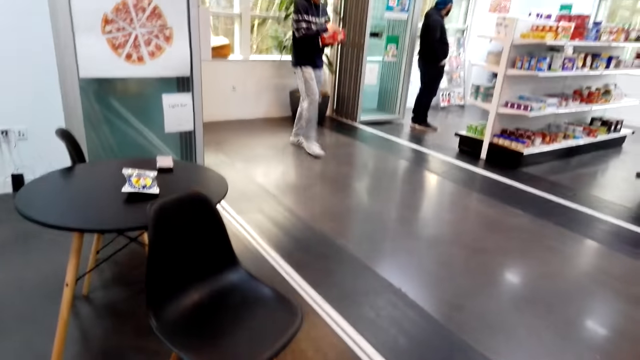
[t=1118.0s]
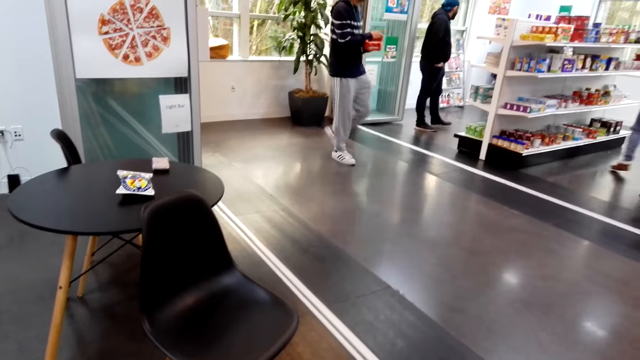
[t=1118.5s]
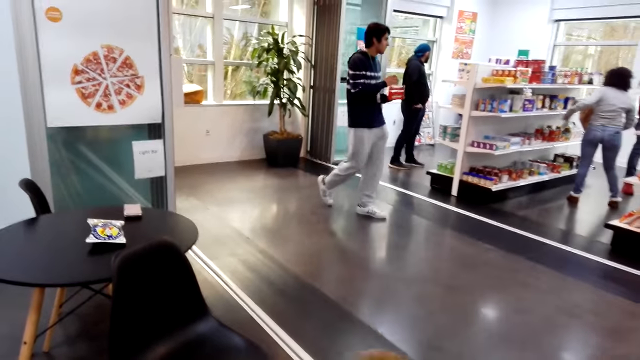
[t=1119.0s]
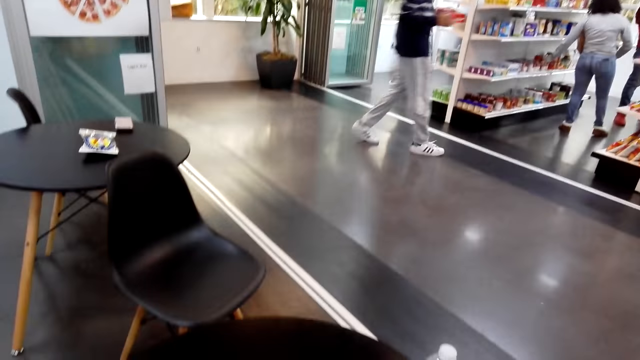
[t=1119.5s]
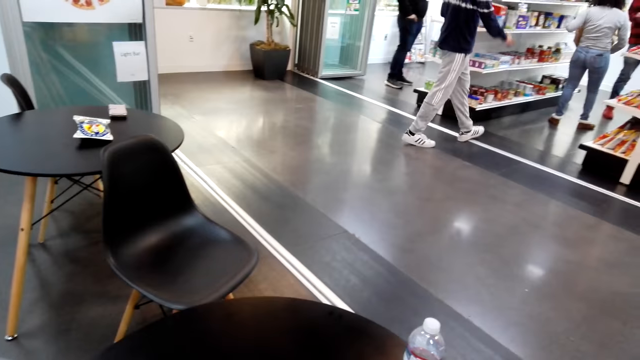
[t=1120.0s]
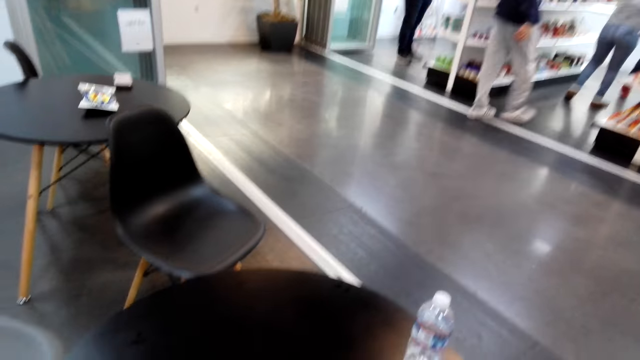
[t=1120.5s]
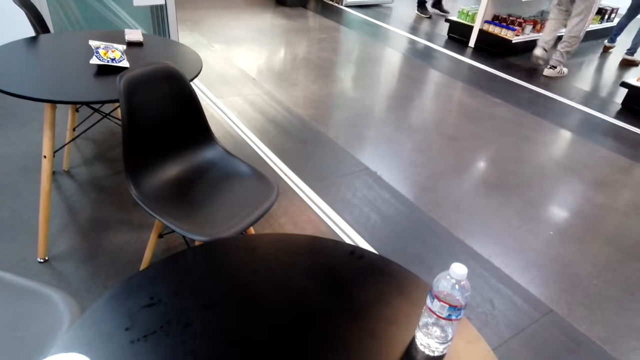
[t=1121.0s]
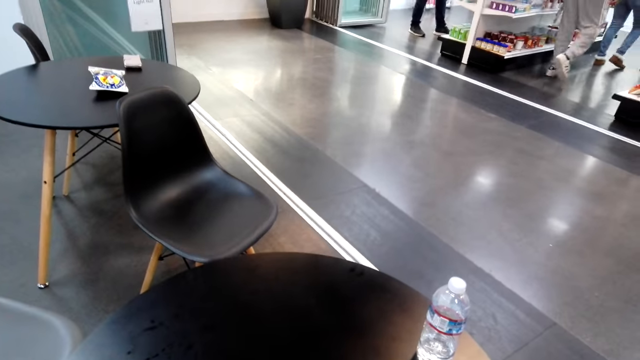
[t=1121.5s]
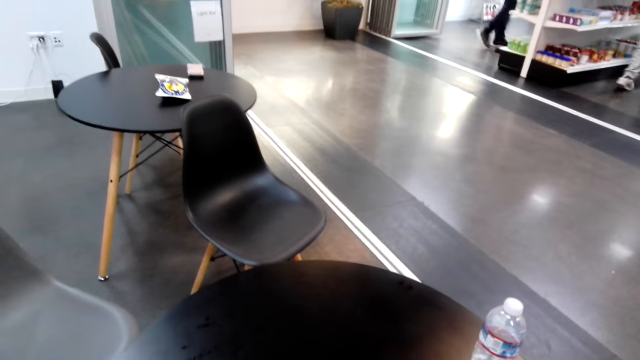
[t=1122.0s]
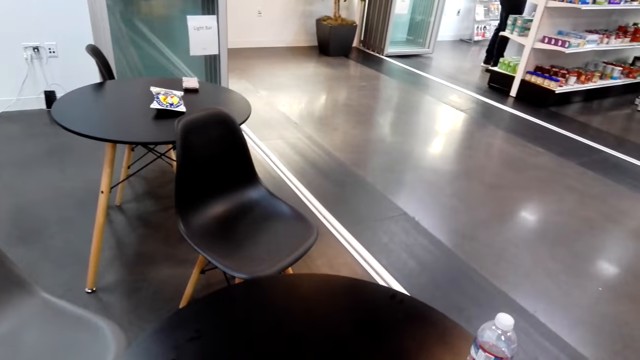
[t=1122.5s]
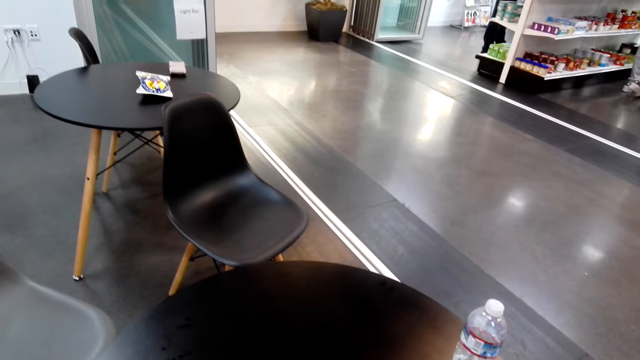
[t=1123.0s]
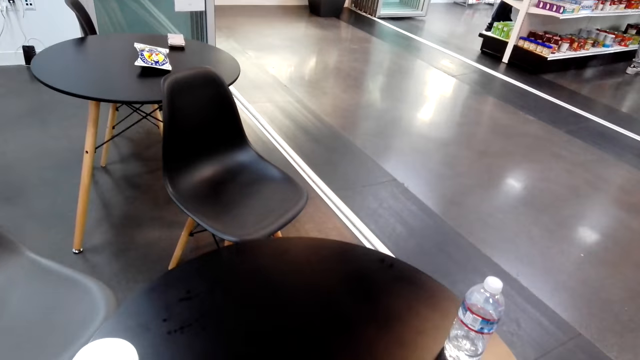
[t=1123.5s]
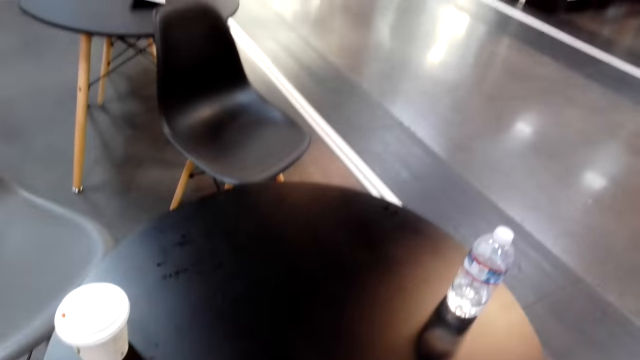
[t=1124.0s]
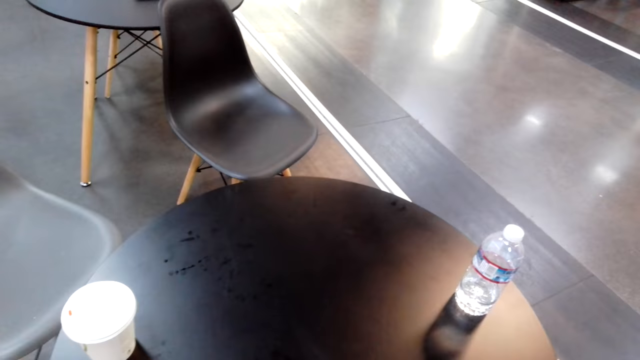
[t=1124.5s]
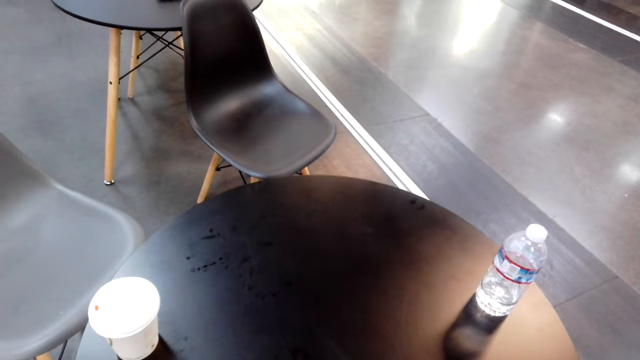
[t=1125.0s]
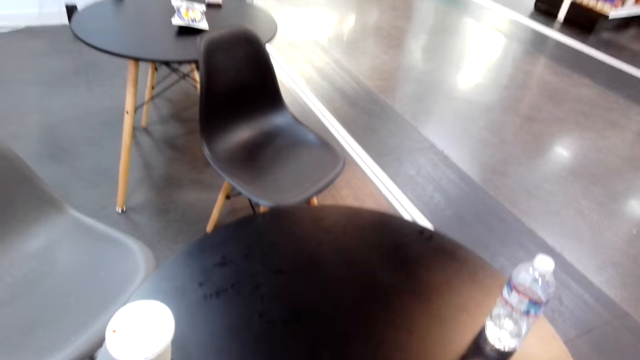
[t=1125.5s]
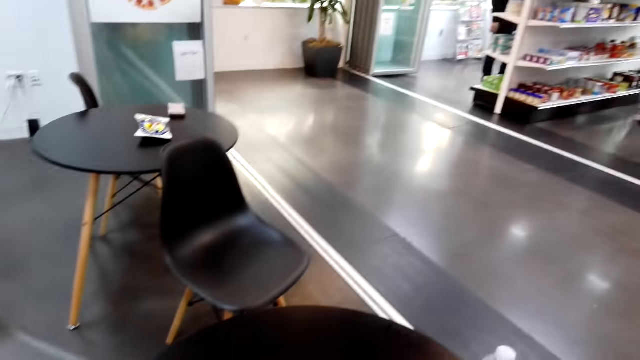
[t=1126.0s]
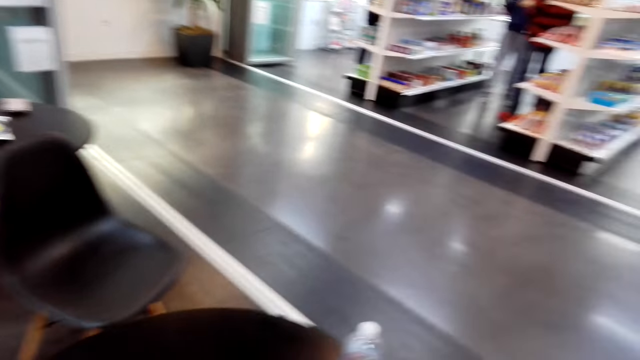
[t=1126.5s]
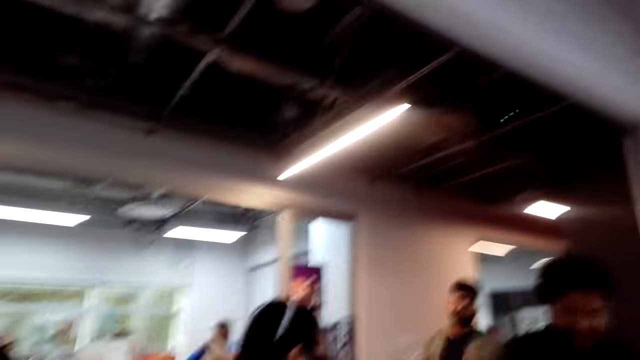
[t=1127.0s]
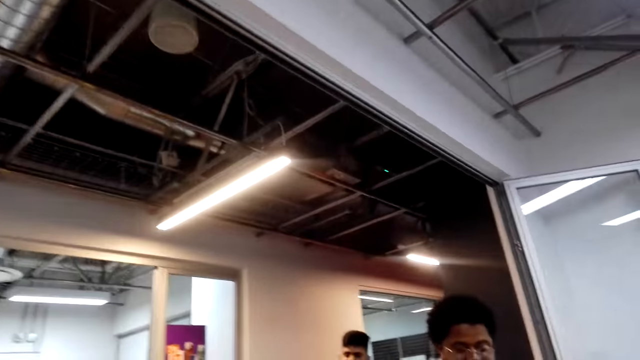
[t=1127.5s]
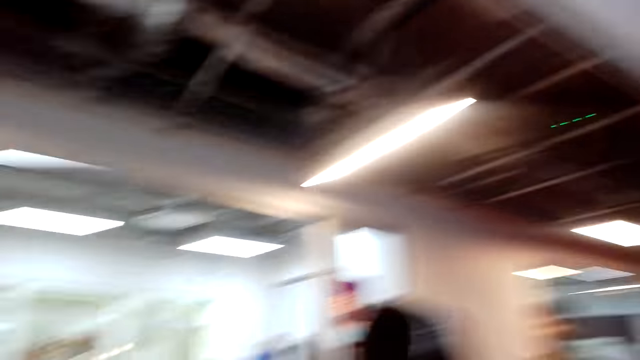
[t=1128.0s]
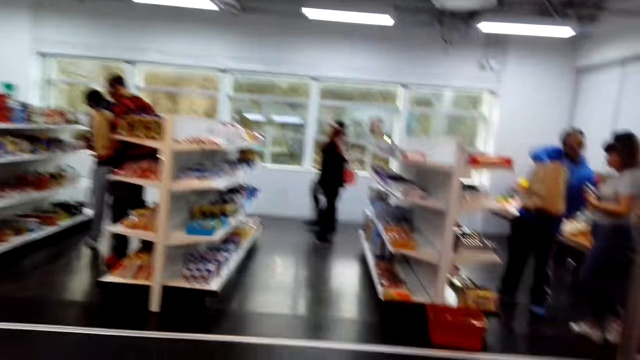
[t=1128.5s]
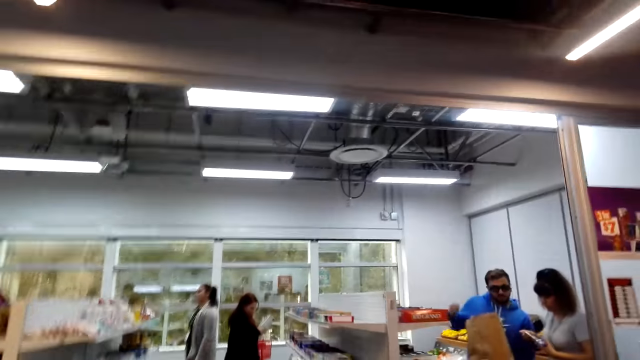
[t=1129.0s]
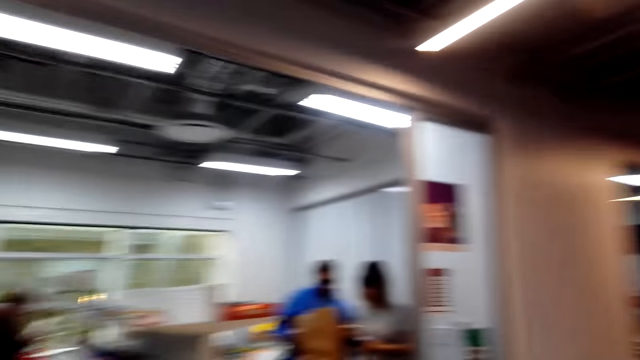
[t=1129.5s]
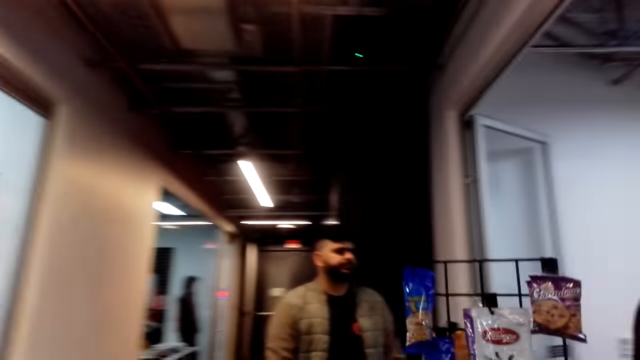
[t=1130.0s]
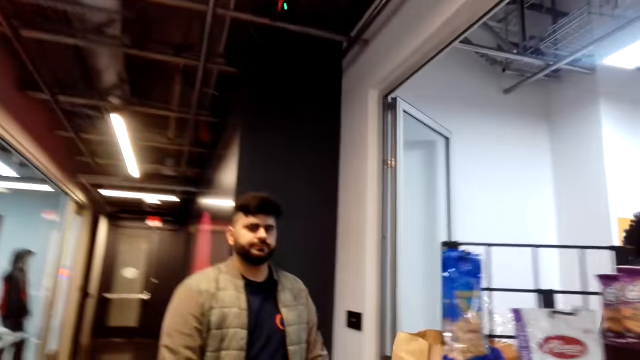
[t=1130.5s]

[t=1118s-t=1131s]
The camera wearer stands in the store. They look around the store. They walk around the store.

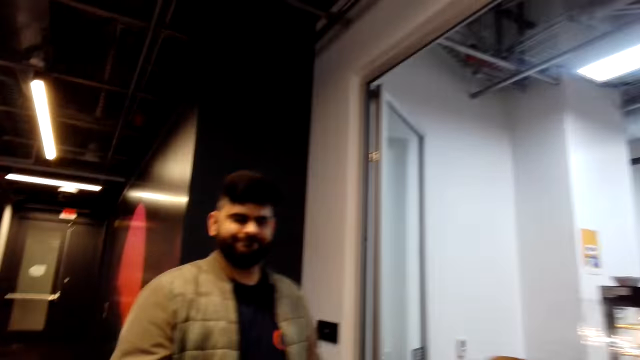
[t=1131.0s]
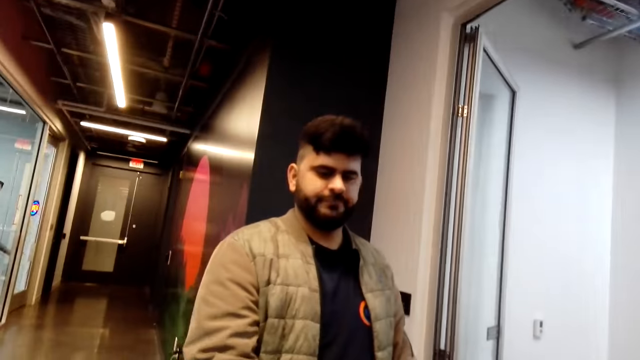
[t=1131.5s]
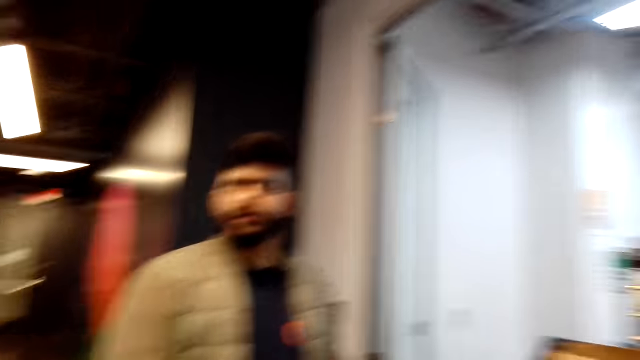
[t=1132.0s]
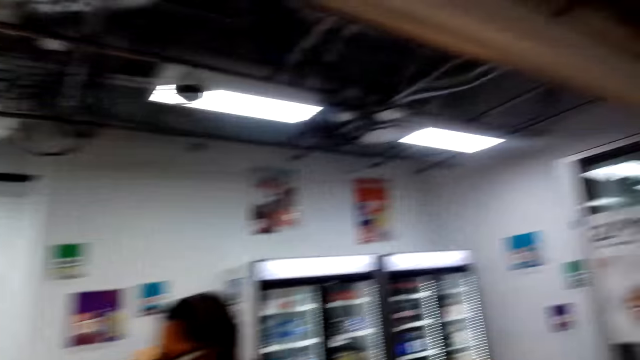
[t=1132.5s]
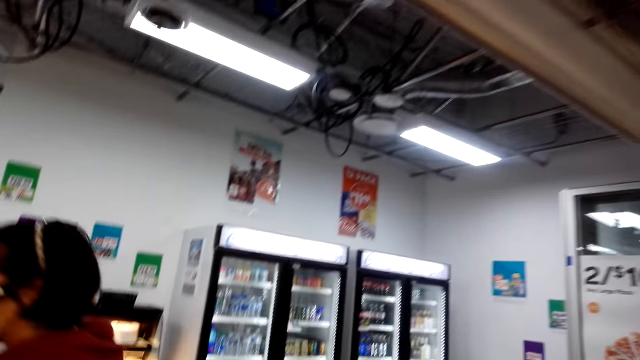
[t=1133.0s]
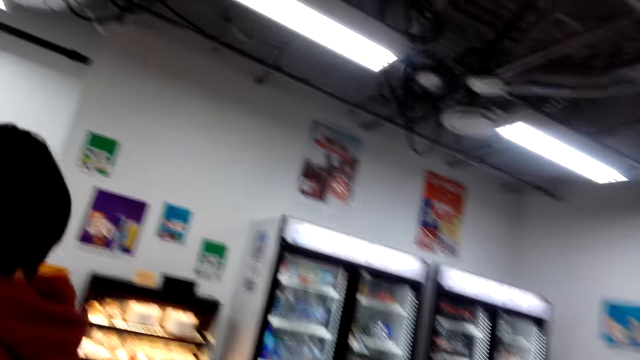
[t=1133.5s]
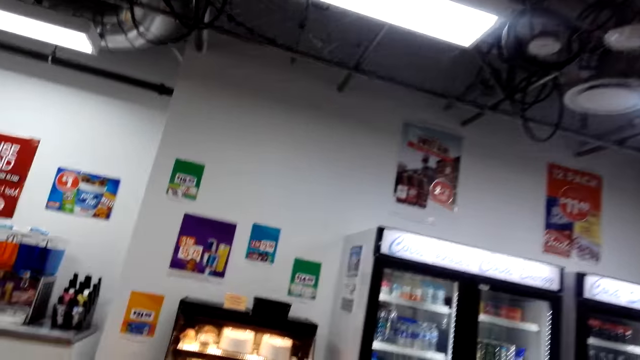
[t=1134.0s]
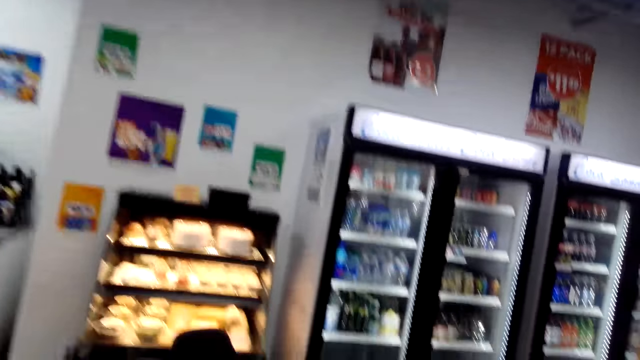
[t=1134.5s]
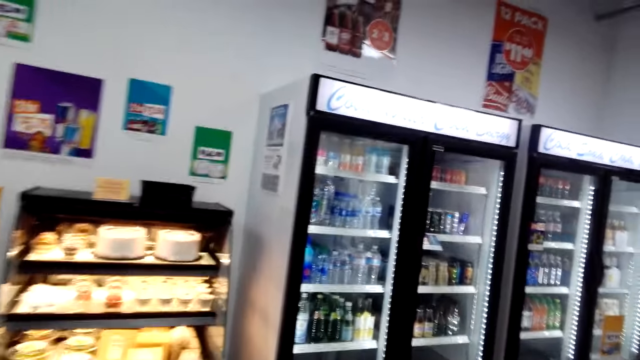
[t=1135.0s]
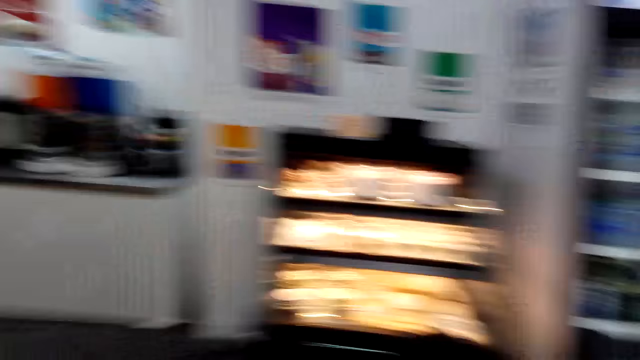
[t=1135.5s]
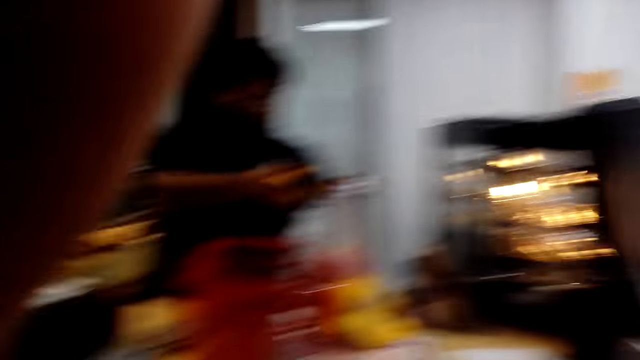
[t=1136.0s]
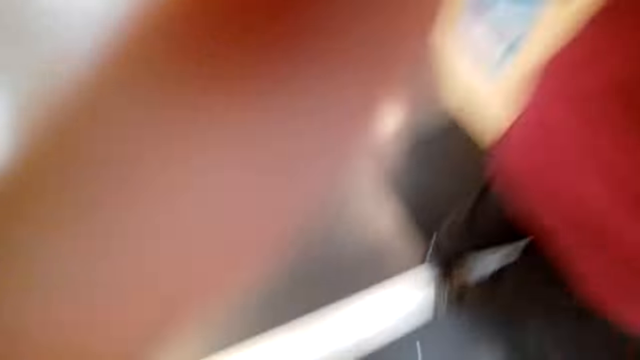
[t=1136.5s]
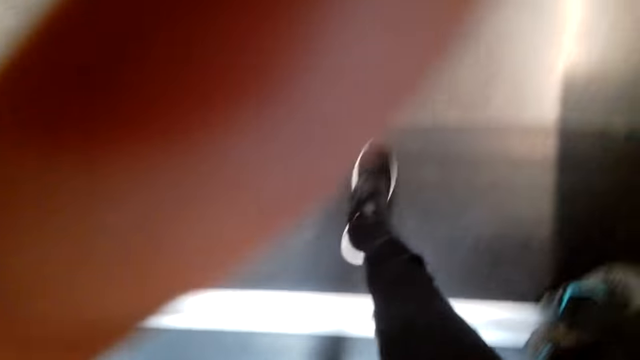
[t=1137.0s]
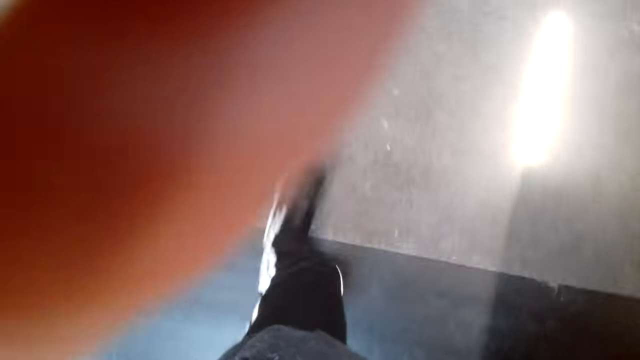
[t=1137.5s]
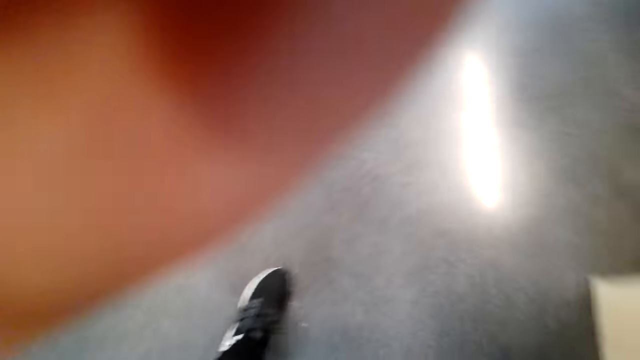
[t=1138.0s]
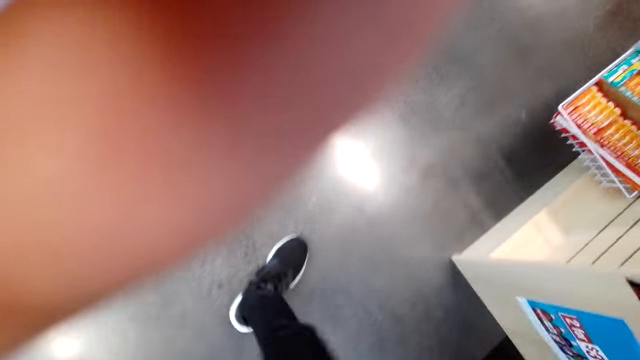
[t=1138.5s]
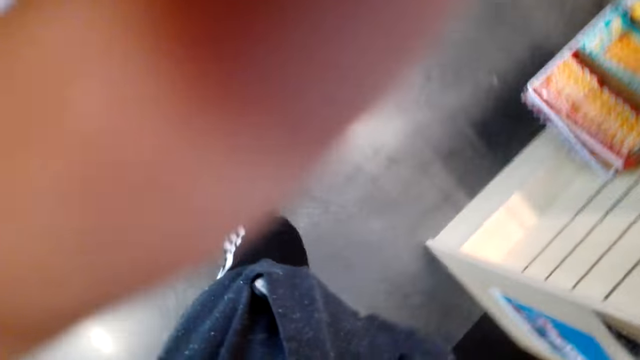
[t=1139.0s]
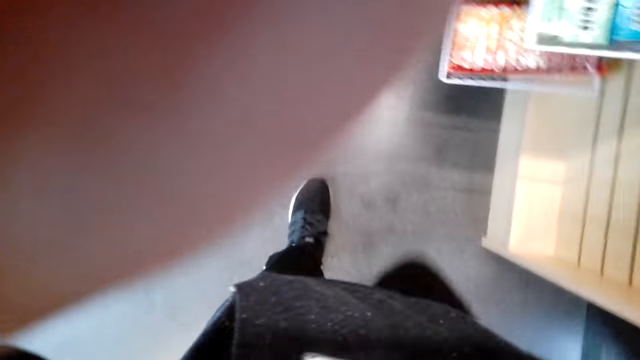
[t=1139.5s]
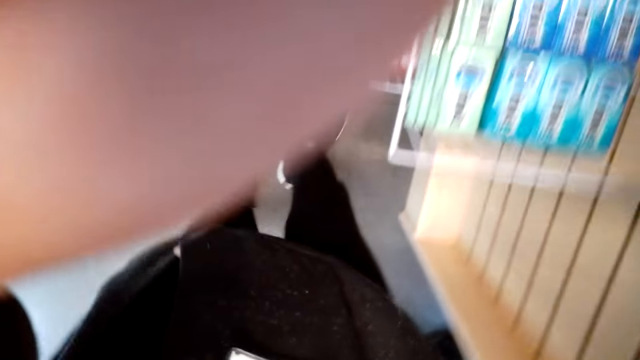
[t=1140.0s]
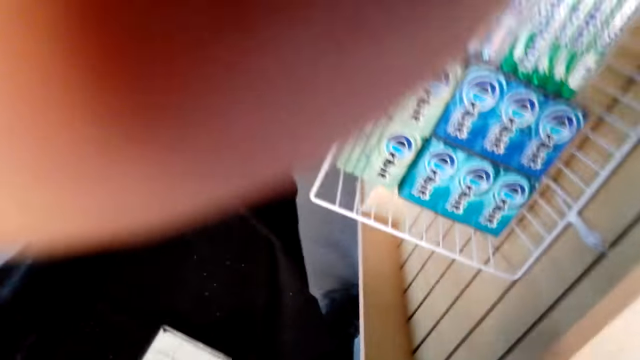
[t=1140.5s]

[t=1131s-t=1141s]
The camera wearer converses with a person. They walk to the counter. They hold the camera. They walk around the store. They adjust the camera.
